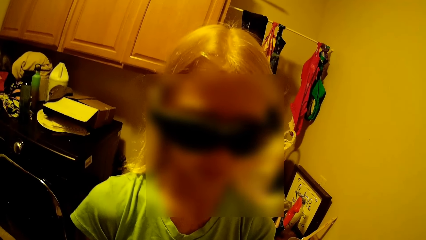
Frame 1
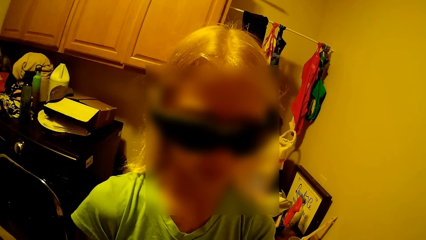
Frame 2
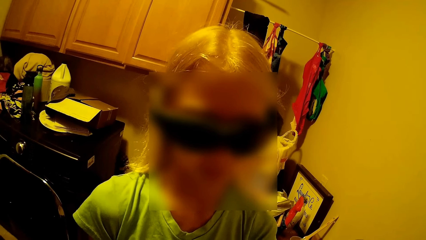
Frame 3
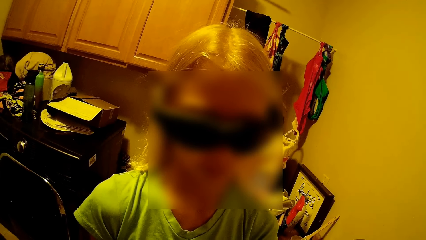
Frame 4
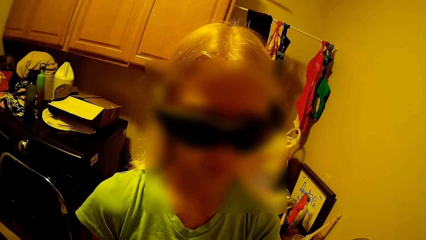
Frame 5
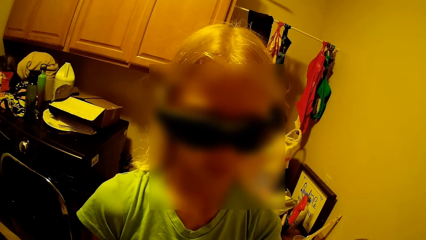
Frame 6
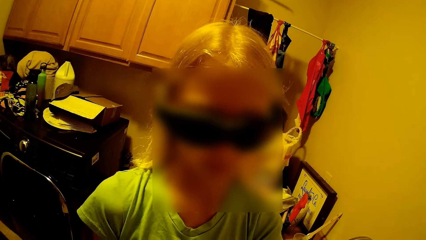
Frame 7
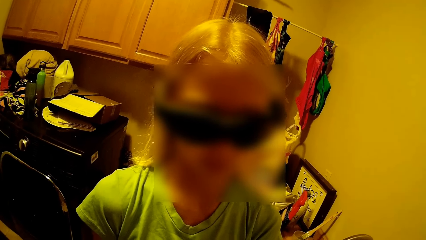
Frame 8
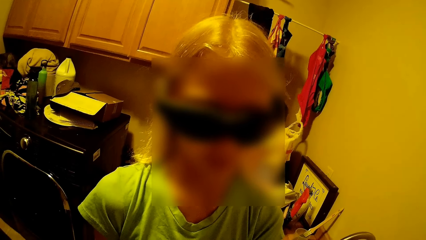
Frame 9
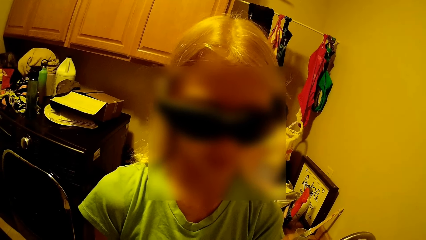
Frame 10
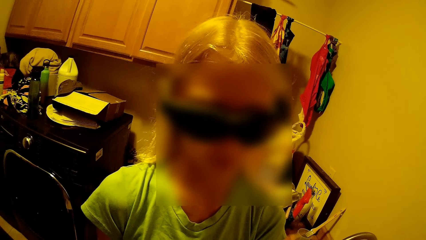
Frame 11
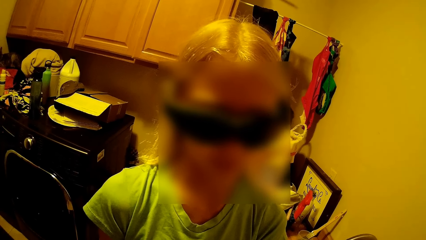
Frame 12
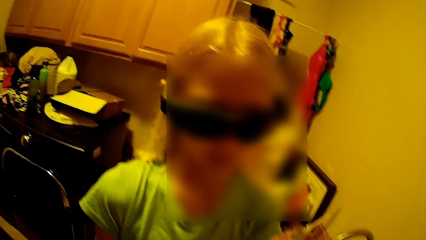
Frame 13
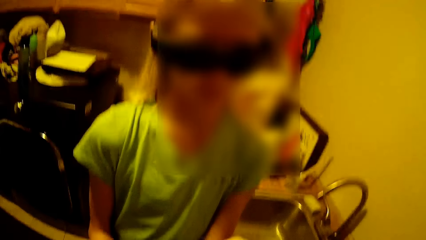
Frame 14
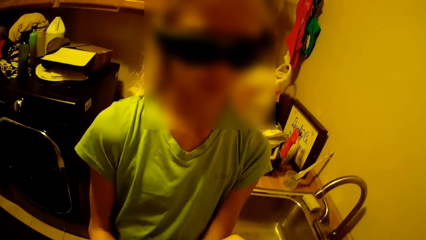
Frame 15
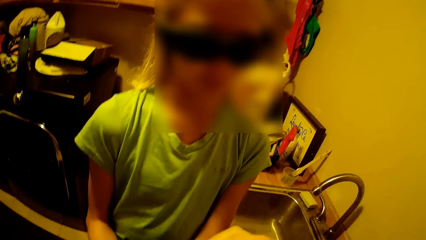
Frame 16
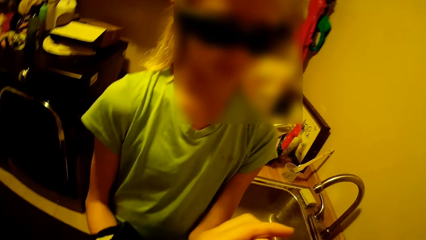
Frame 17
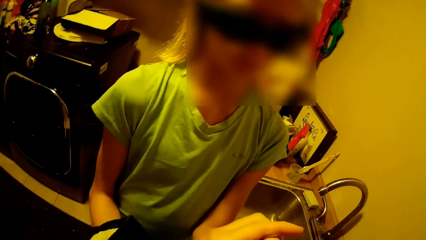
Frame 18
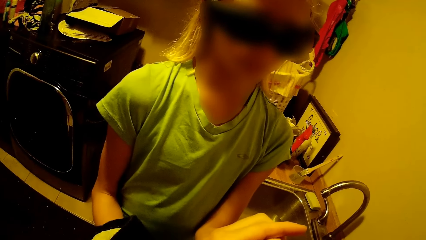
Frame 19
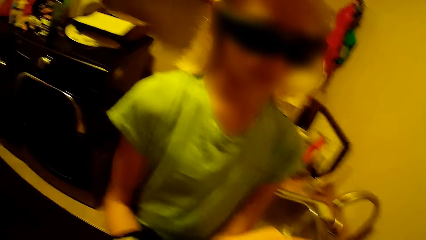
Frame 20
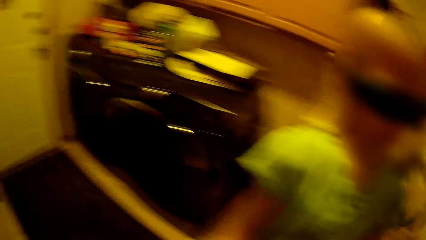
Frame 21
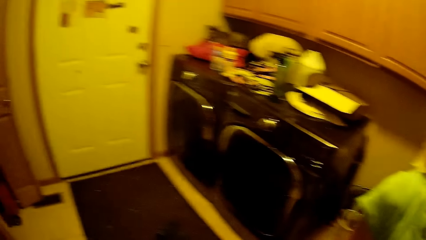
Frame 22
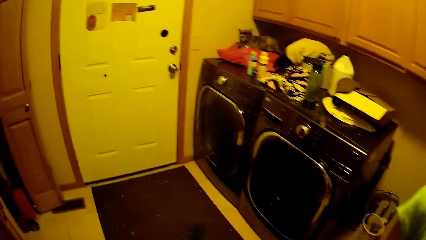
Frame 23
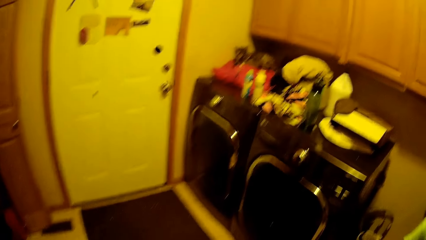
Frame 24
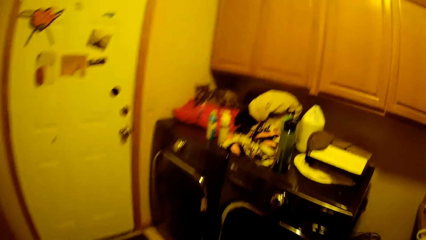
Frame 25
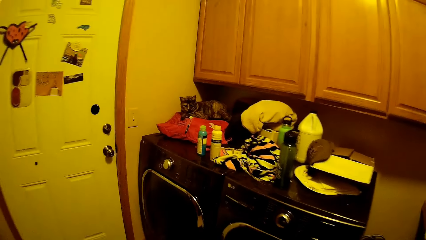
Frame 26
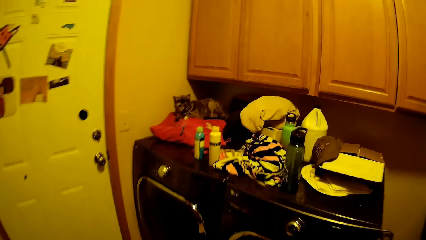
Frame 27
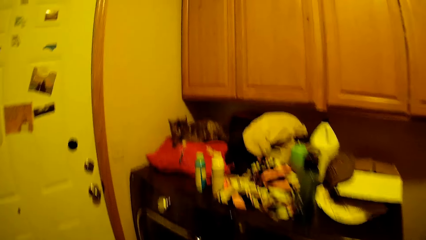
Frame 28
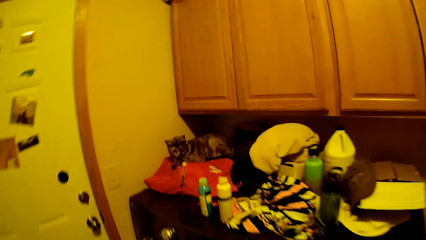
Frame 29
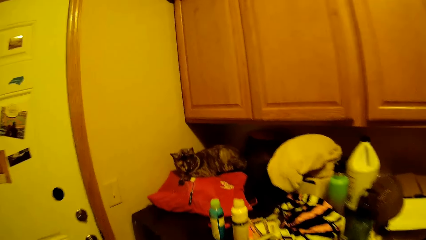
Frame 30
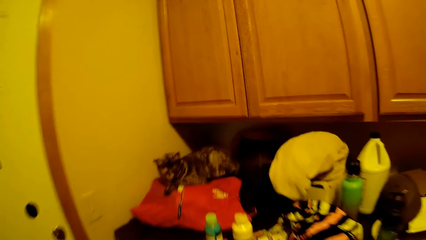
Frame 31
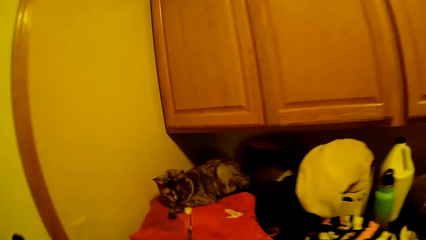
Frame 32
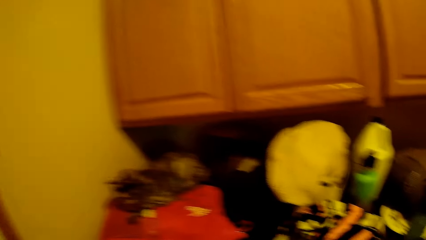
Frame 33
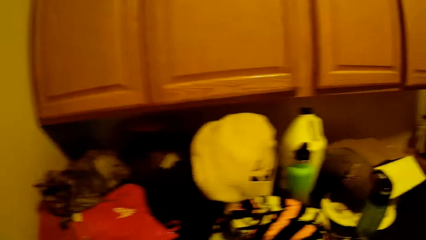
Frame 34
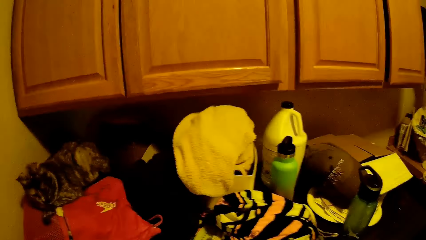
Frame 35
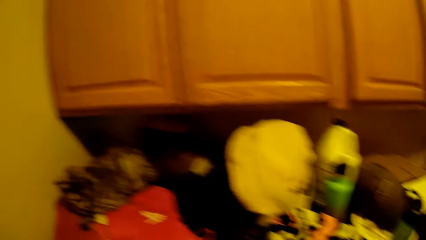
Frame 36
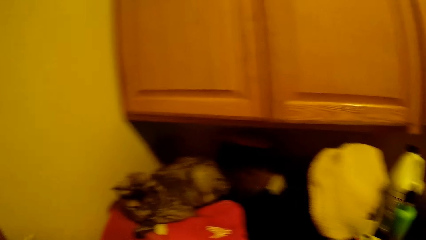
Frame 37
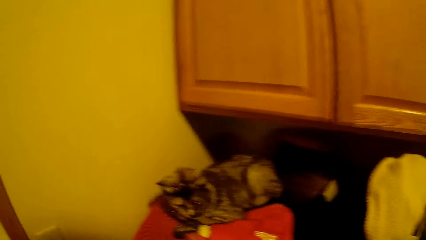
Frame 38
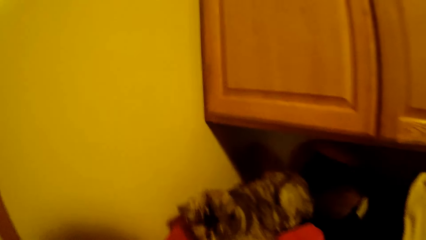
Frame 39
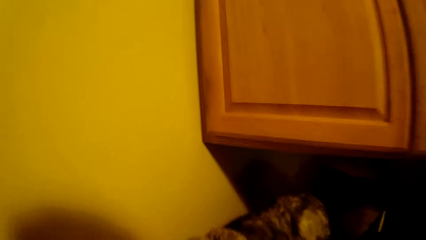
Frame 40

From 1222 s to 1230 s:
A lady looks at the camera wearer and looks at the hand. The camera wearer steps forward, looks around, does something, and steps forward.

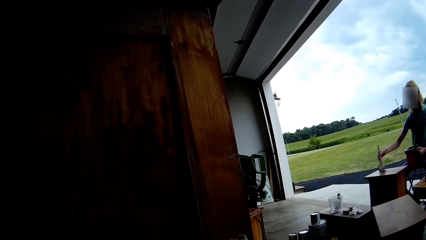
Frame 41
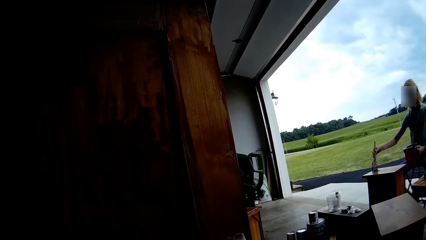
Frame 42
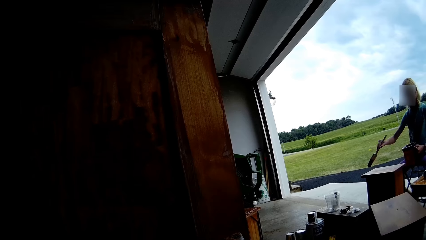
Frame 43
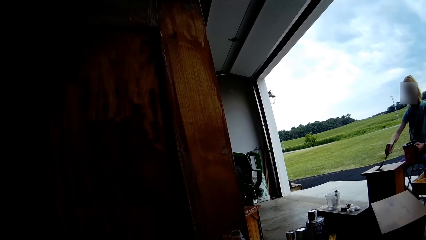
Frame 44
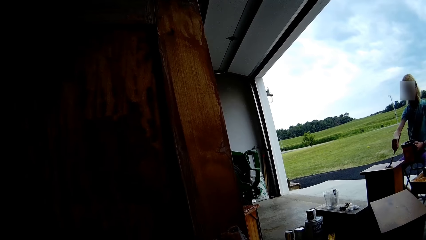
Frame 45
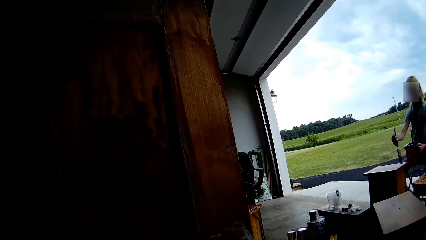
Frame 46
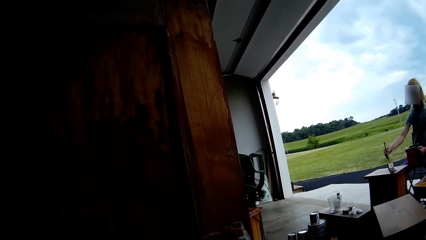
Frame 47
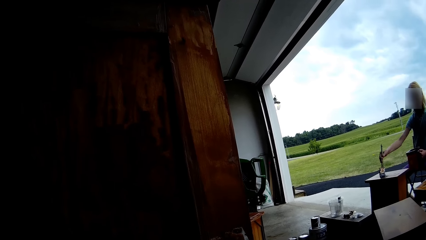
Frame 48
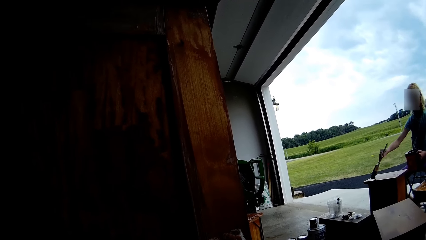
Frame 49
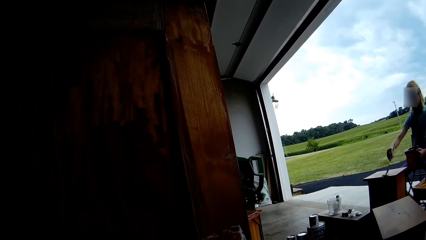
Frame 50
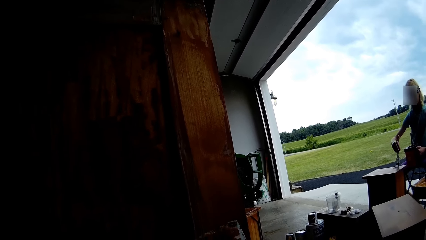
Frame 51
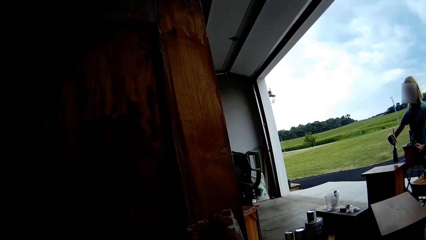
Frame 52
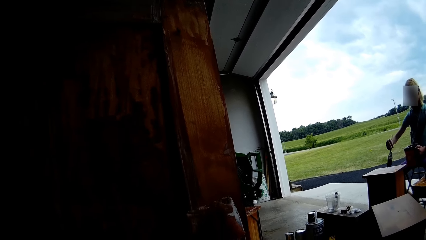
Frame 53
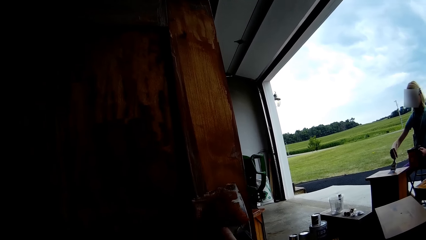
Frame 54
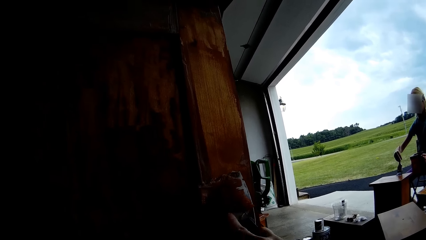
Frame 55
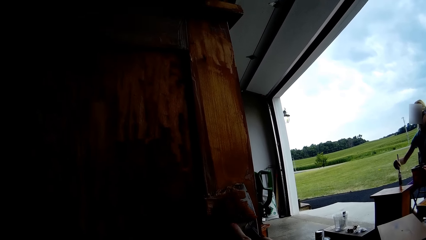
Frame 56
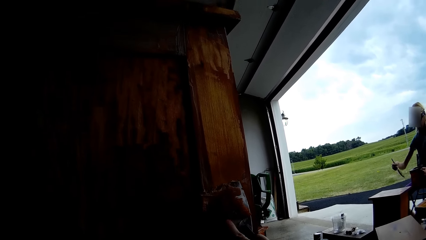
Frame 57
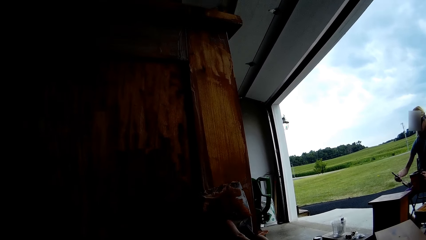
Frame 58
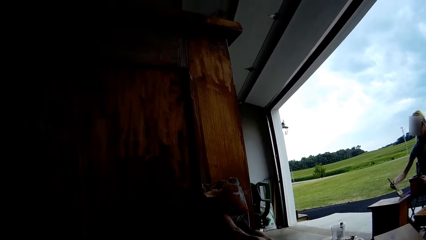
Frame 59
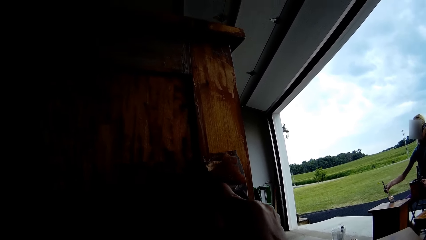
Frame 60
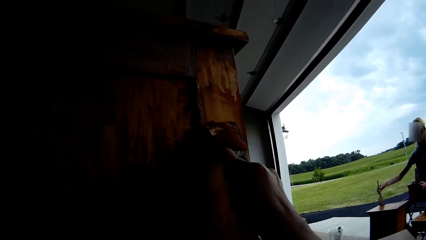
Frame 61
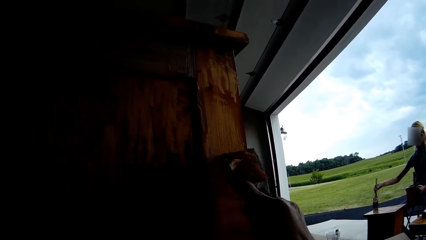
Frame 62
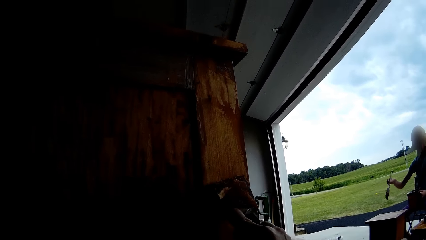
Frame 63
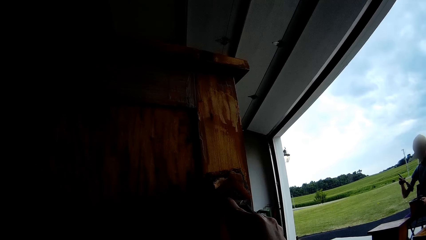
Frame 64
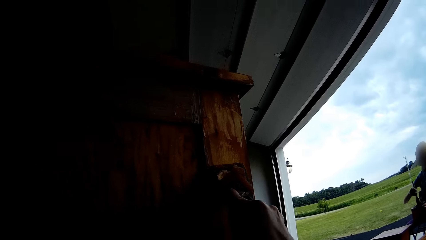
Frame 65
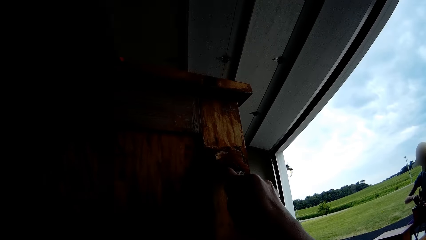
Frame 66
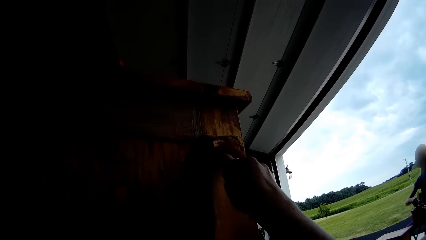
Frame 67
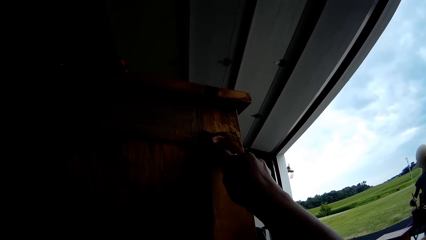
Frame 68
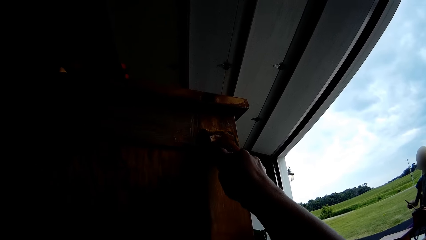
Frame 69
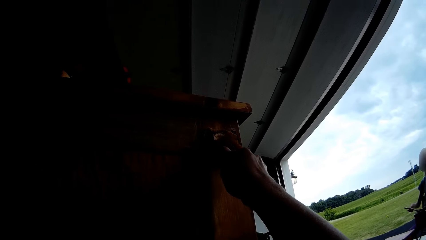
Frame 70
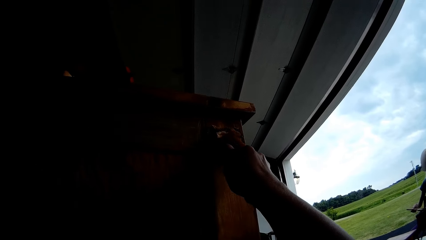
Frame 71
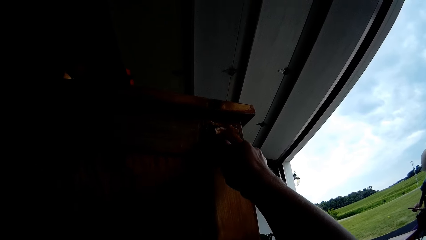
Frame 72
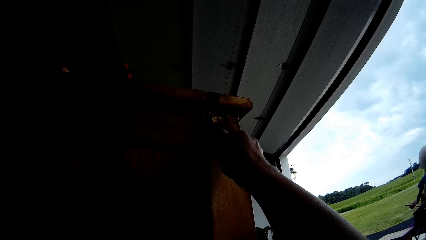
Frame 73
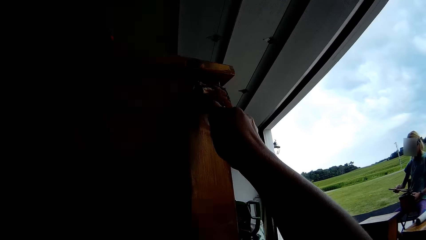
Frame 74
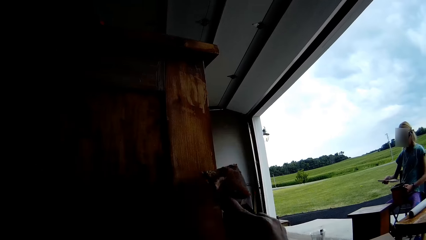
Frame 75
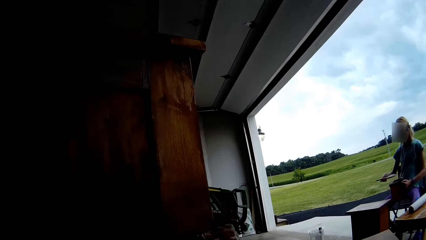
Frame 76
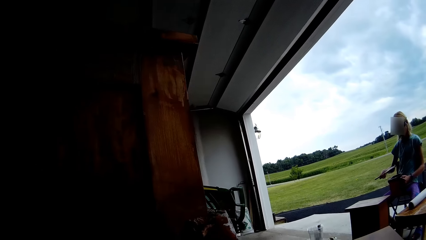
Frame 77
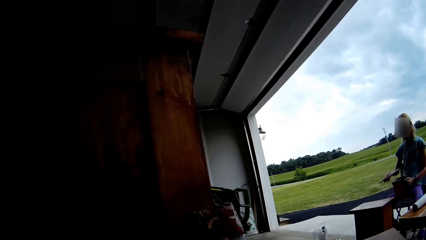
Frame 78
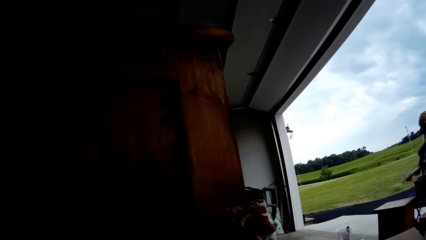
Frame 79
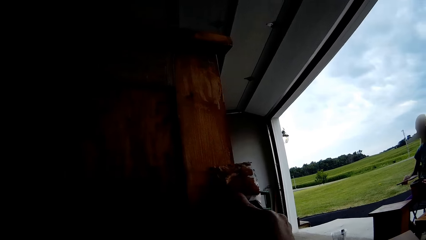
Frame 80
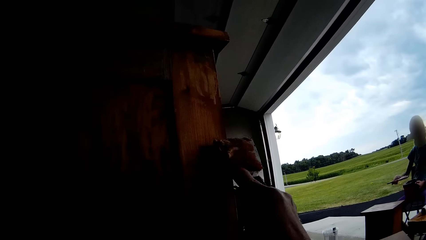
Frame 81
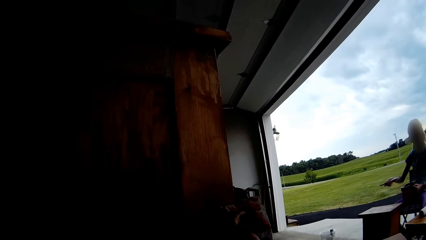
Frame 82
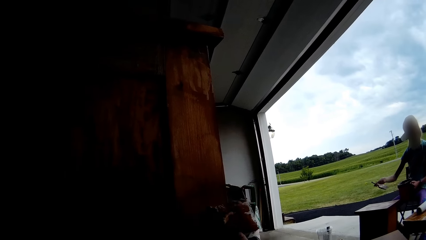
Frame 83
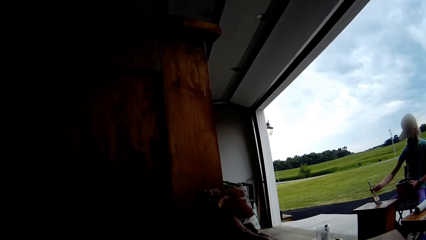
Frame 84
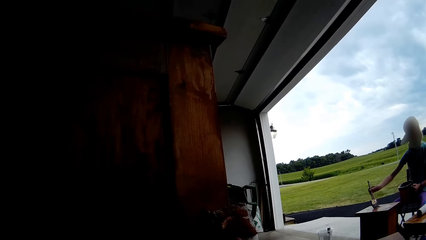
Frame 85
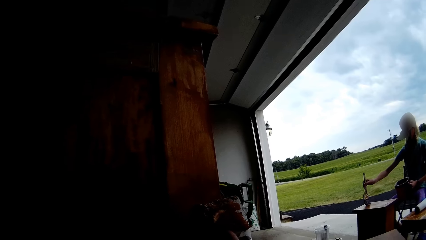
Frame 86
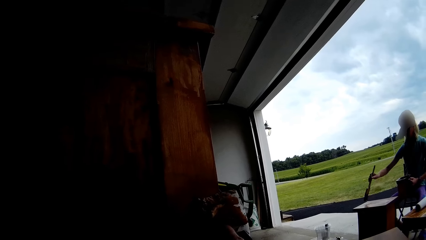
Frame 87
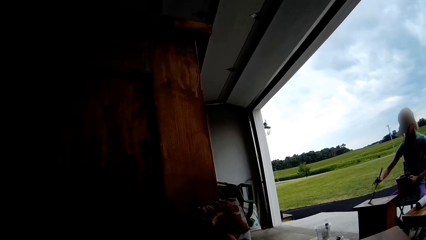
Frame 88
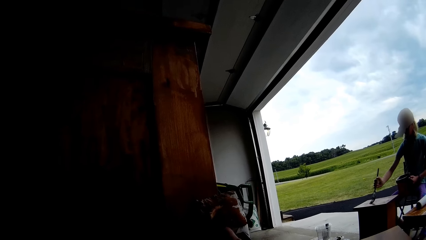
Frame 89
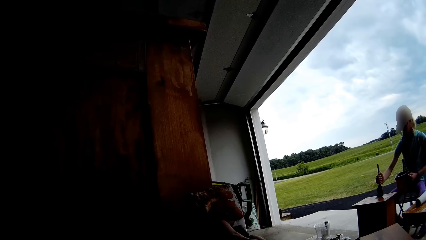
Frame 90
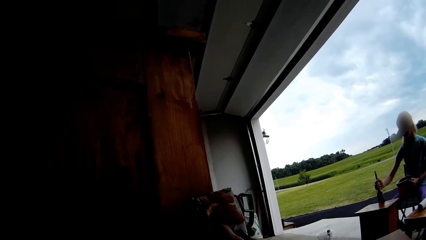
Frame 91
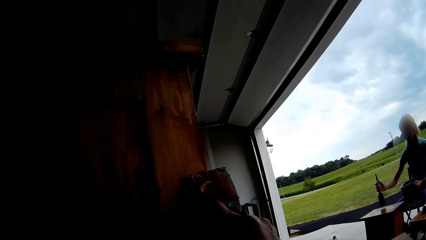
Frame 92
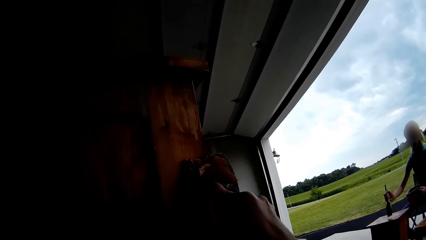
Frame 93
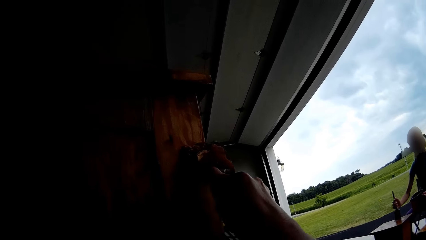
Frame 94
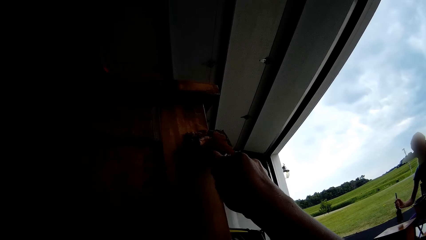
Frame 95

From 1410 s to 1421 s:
A person paints the table. The camera wearer removes the paint from the table or cupboard with the scraper. The person dips the paint brush in the paint tin. The camera wearer scrapes paint from the cupboard. The person paints the table.
